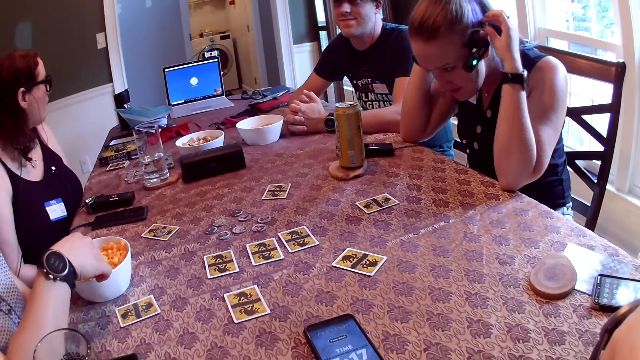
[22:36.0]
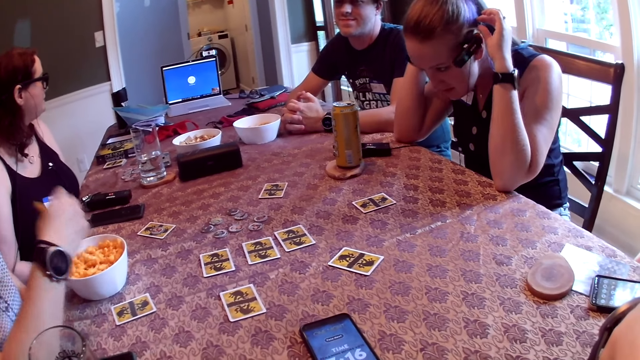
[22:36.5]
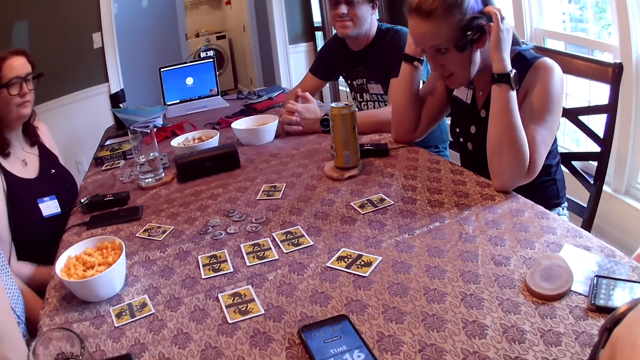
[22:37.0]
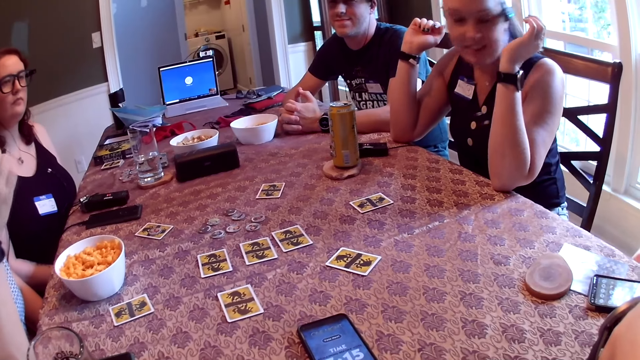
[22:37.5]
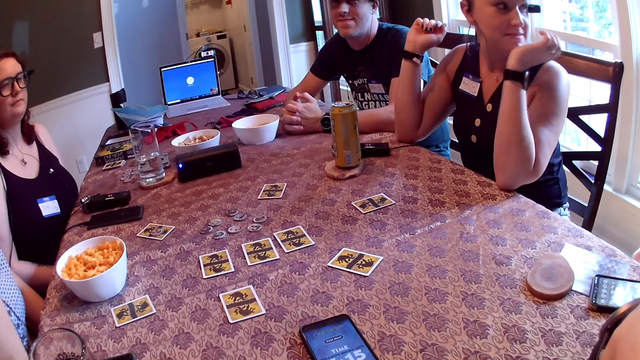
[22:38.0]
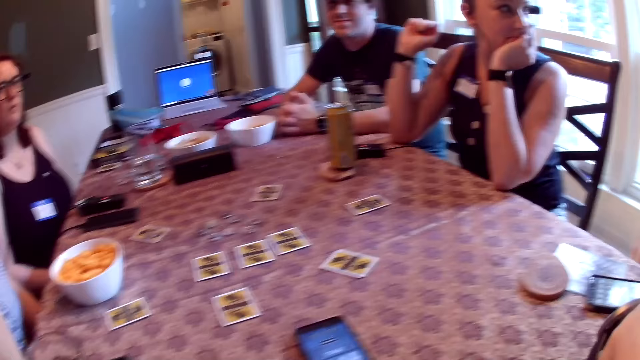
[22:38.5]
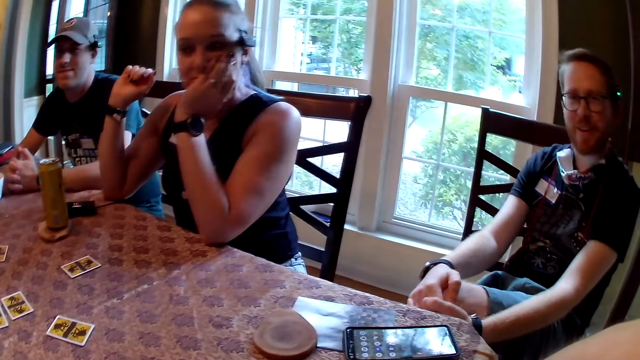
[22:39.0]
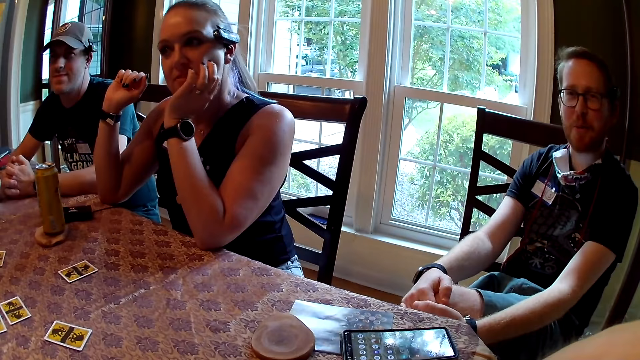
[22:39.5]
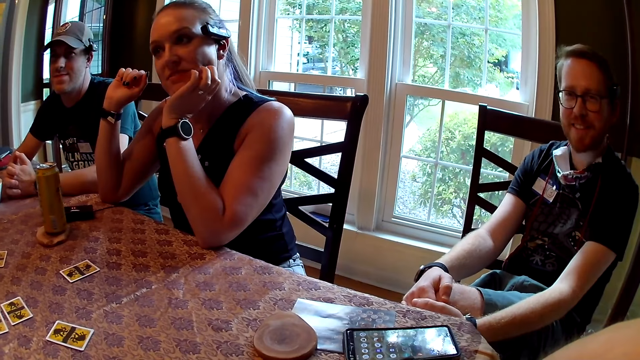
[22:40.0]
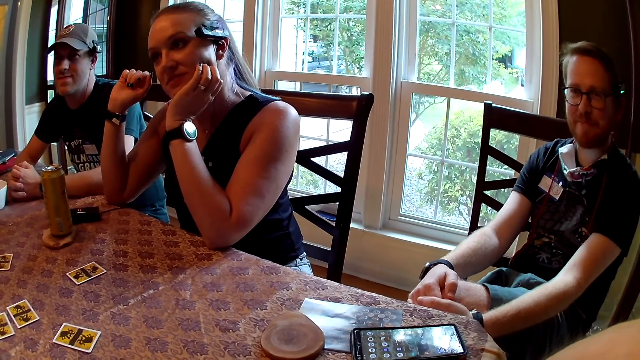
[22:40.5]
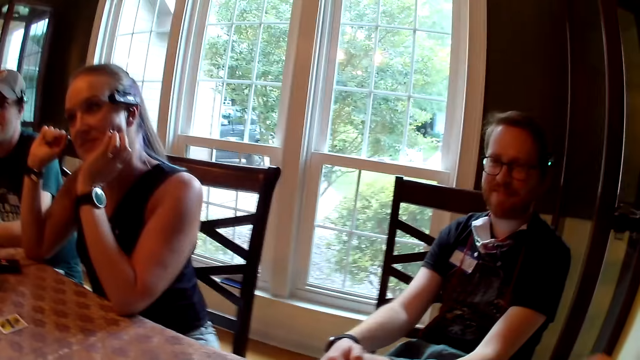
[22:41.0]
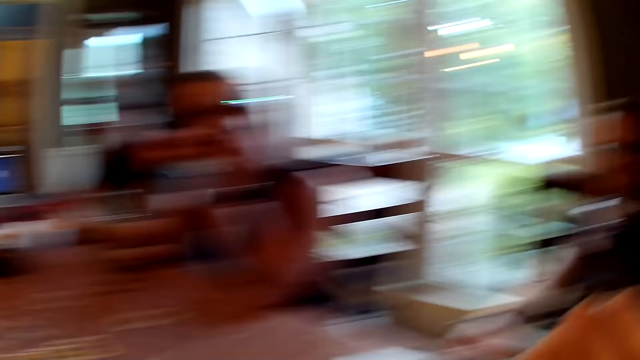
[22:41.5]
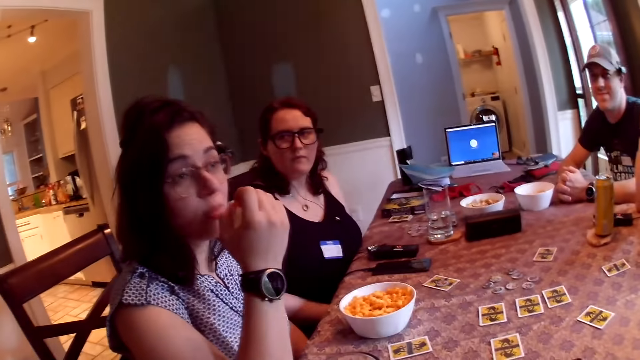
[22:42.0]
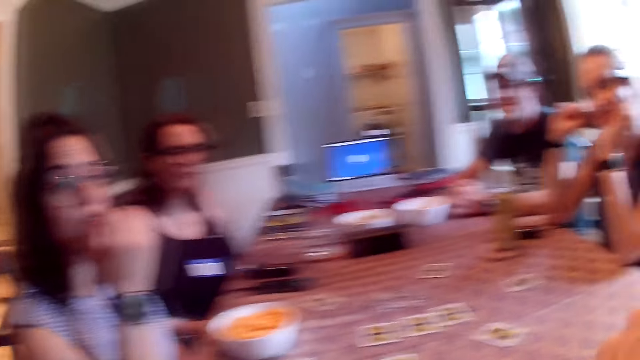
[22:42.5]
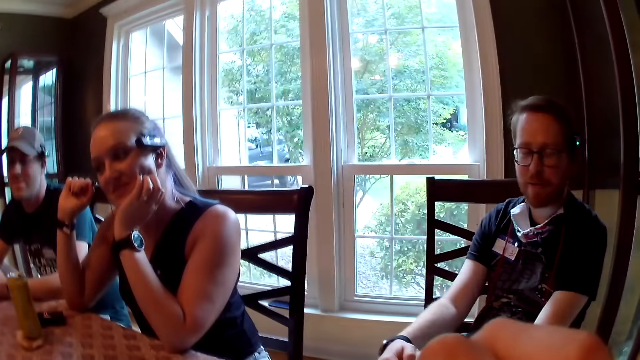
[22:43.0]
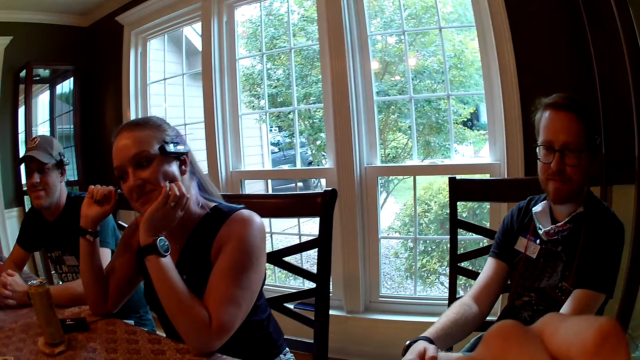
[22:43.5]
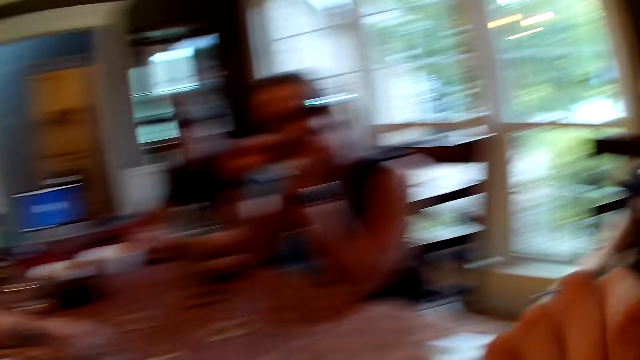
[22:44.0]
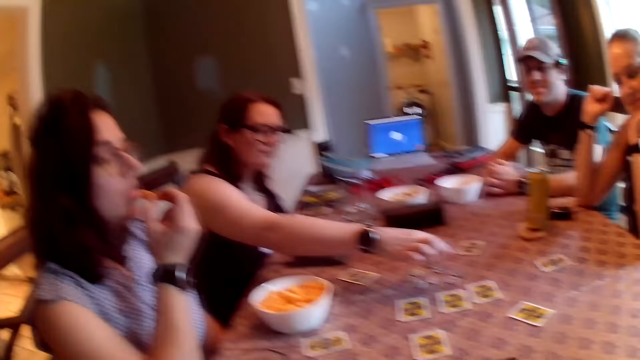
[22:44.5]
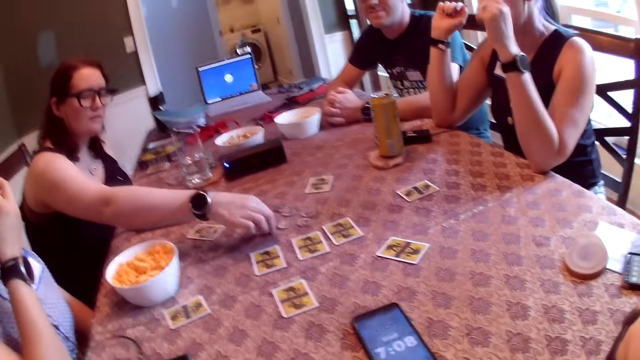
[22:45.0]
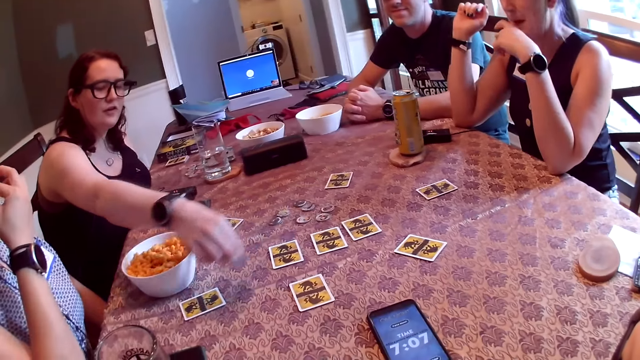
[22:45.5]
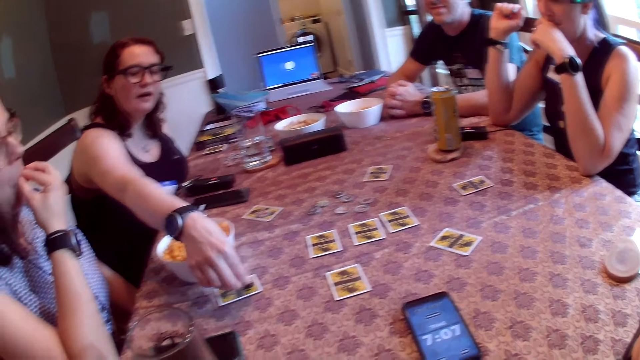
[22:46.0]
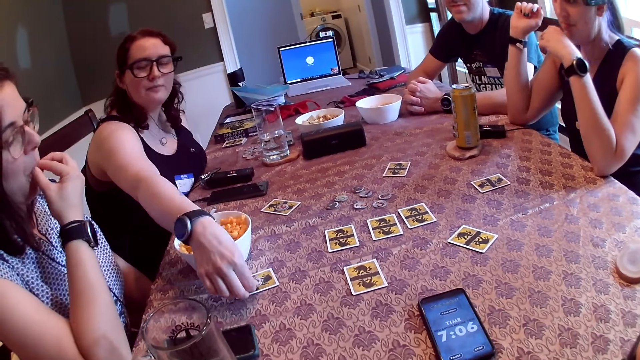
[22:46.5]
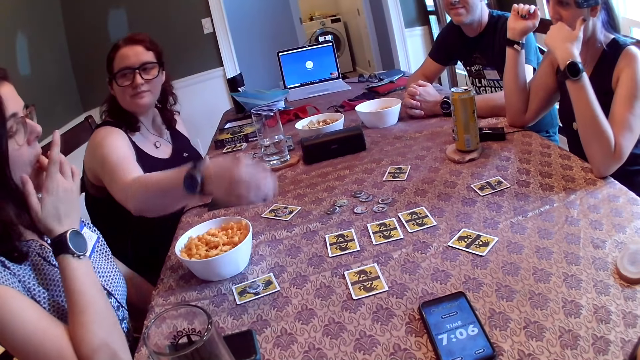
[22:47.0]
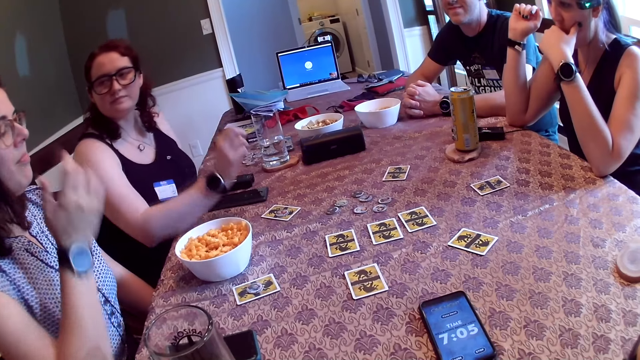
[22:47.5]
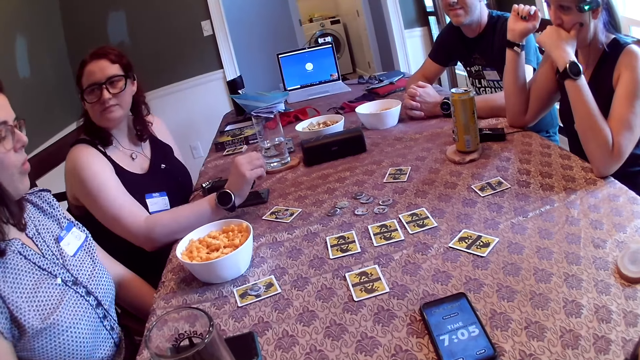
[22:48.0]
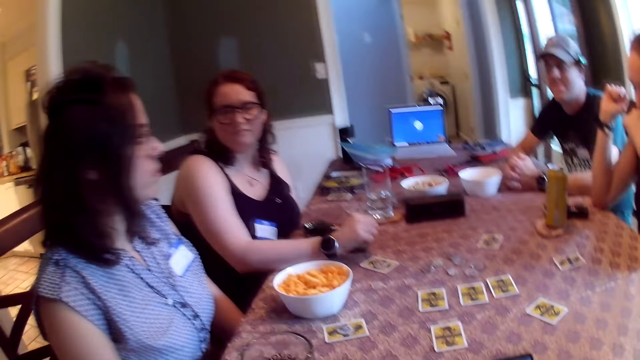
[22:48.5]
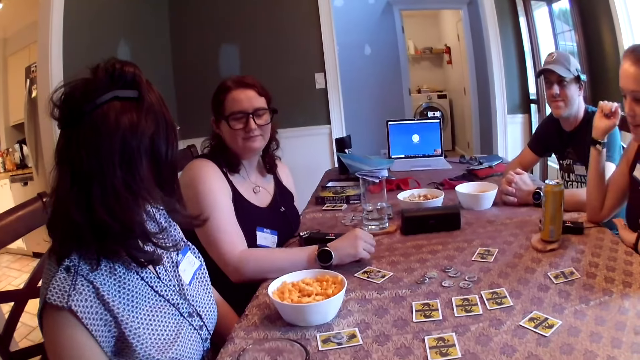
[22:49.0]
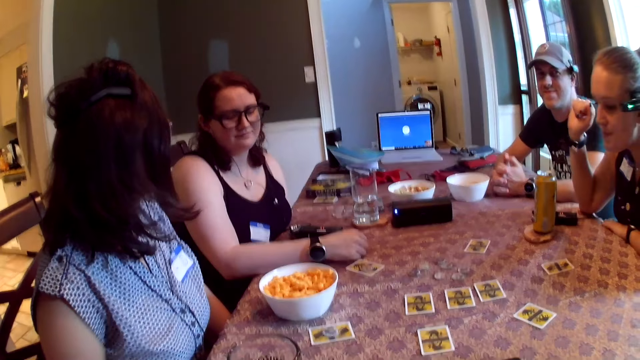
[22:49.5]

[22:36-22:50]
A woman eats the piece of cheese ball in her right hand. Another woman scratches her chin with her left hand. The camera wearer looks around and raises a hand. The first woman picks a werewolf token from the table with her right hand. She drops the token on a card on the table.

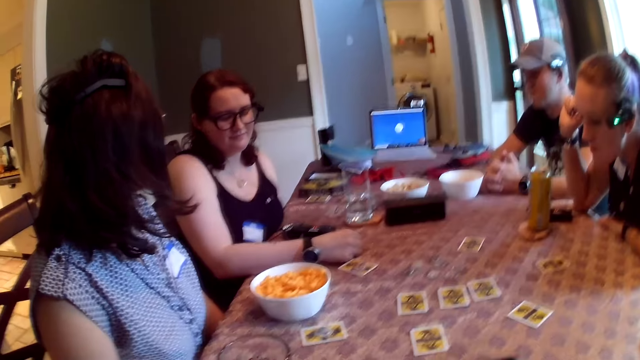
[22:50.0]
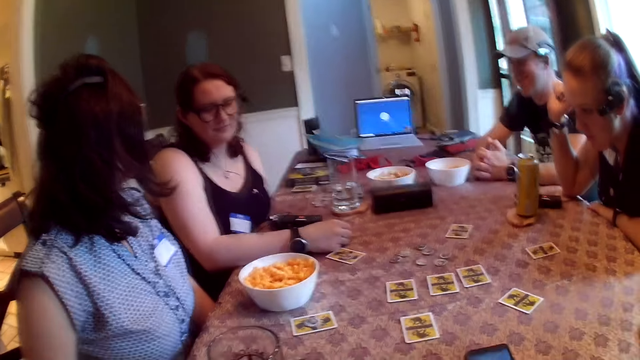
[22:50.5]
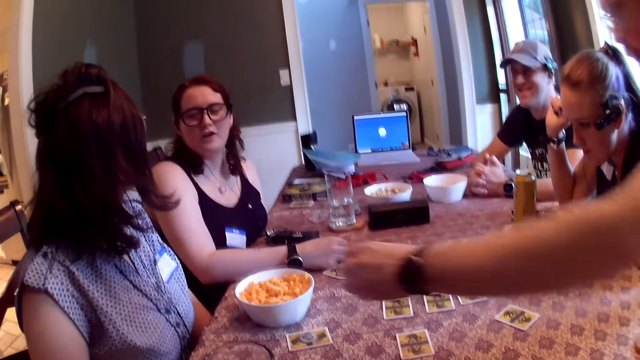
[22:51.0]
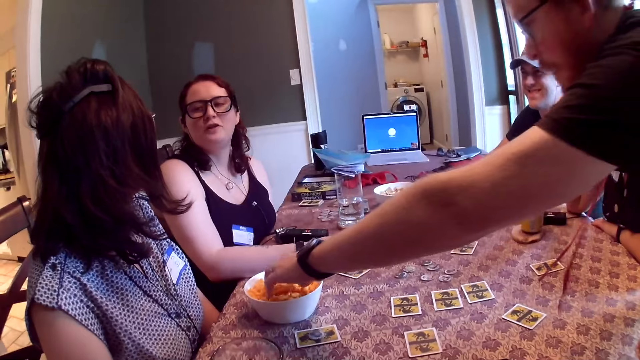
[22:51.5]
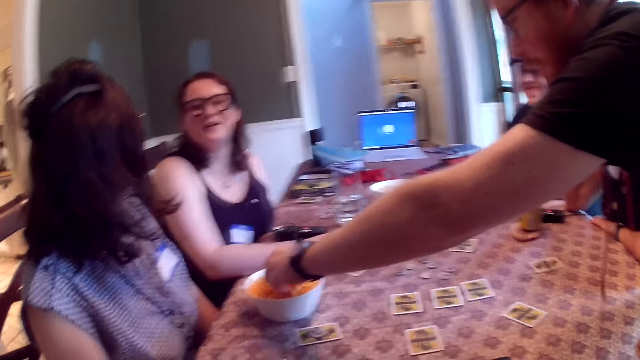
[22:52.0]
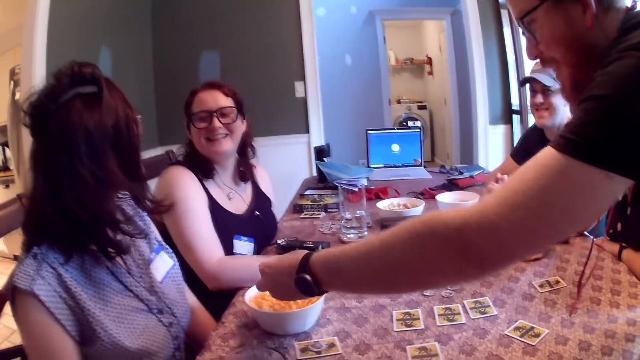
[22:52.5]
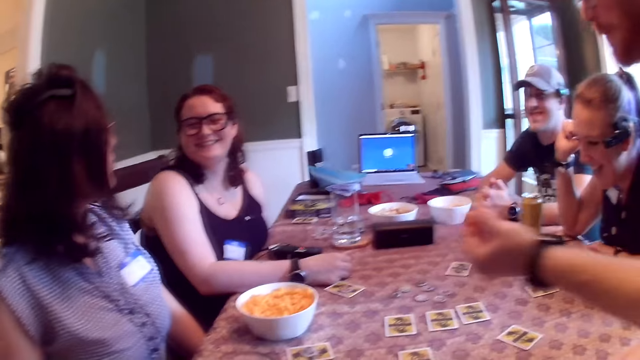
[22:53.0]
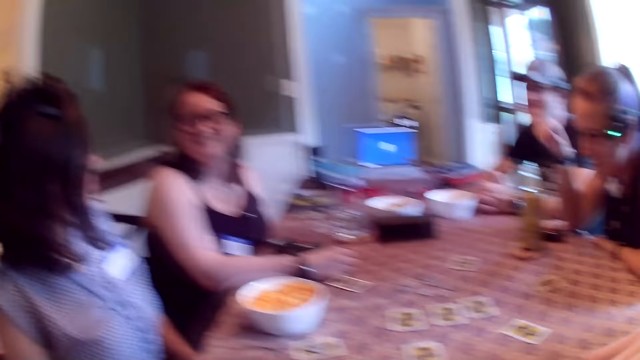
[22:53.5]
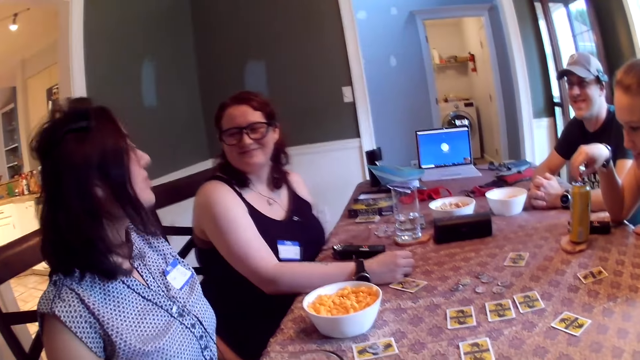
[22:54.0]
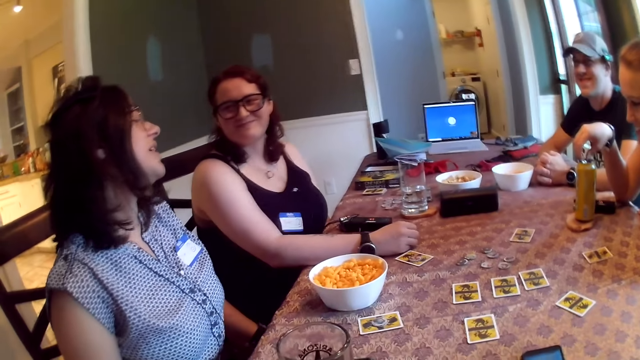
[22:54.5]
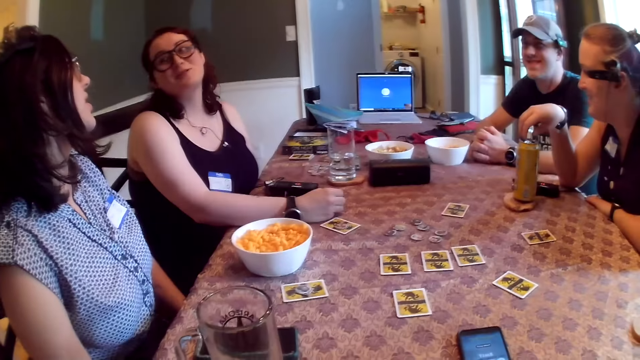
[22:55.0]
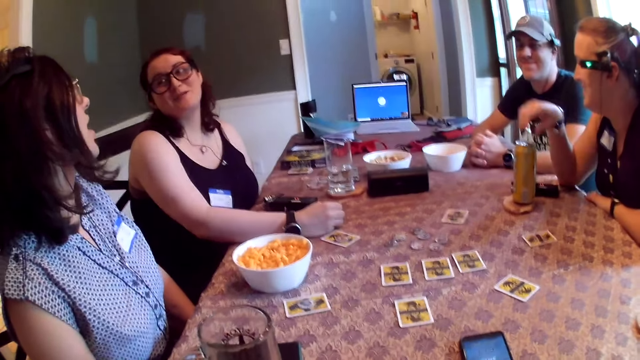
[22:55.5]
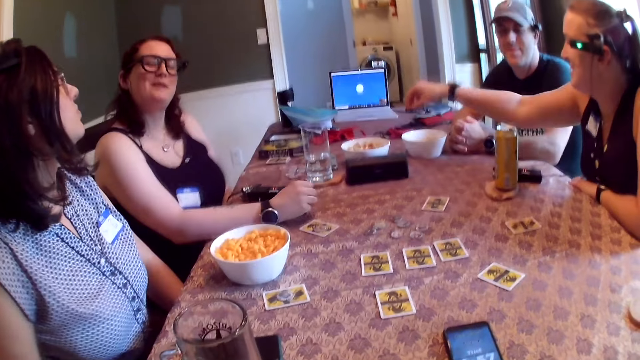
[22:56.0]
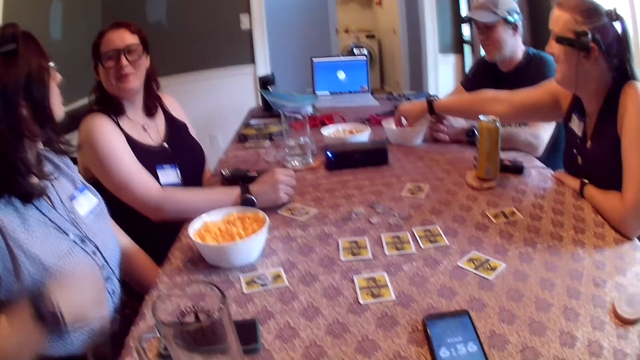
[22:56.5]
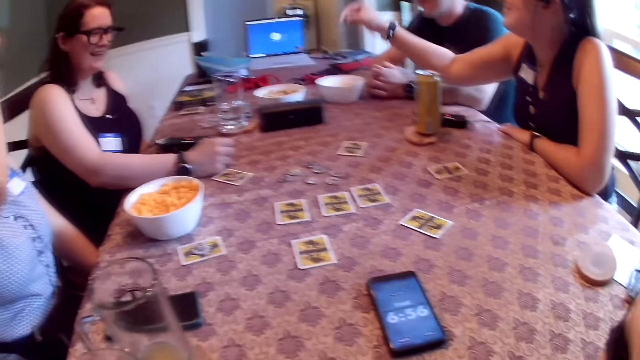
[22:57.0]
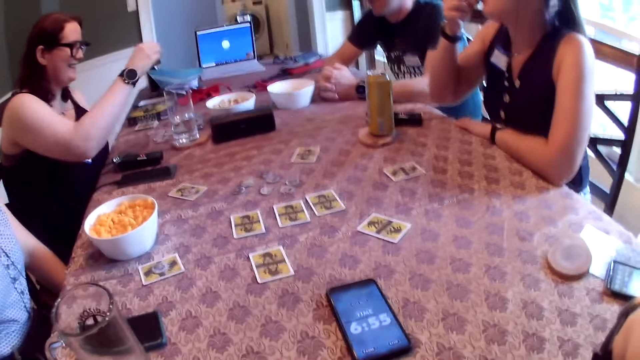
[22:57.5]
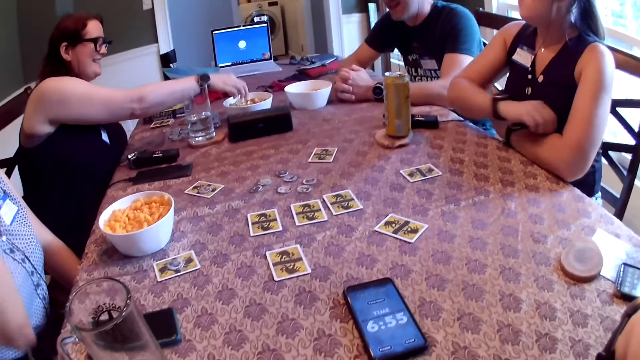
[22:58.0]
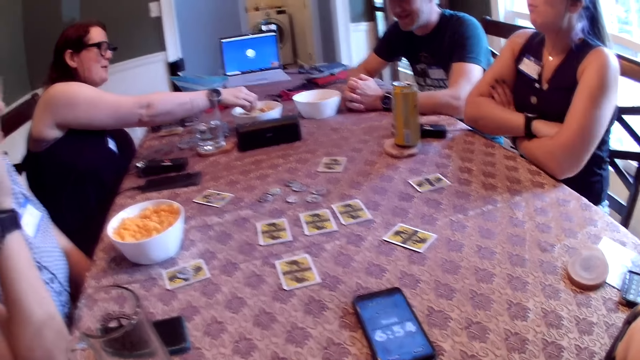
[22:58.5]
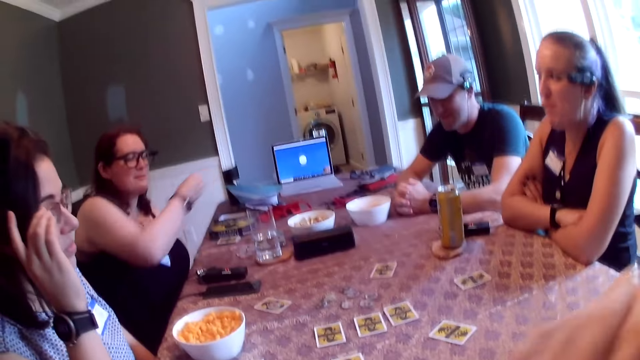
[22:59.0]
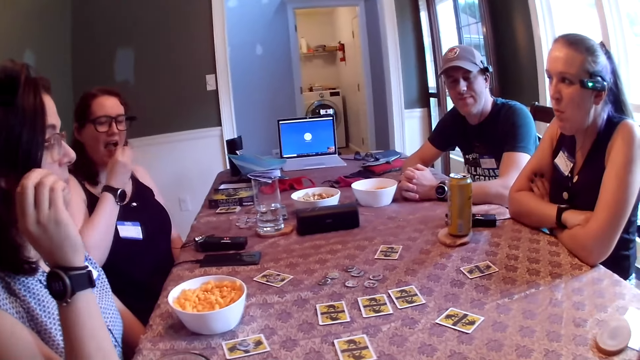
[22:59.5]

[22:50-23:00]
A man picks a piece of cheese ball from the bowl on the table with his left hand. A woman picks a piece of chip from a bowl on the table with her right hand. She eats the piece of chip in her right hand. Another woman picks a piece of chip from the bowl on the table with her right hand. A third woman touches her glasses with her right hand. The second woman eats the piece of chip in her right hand.
